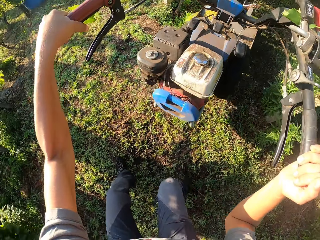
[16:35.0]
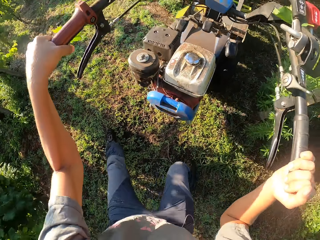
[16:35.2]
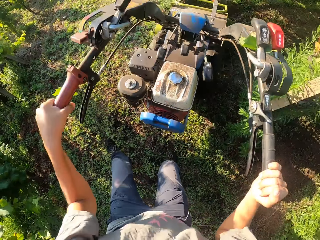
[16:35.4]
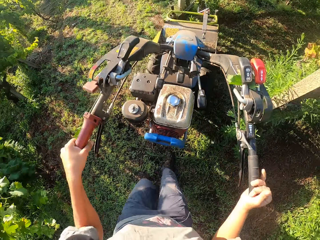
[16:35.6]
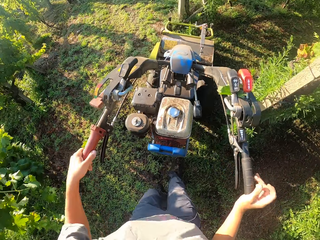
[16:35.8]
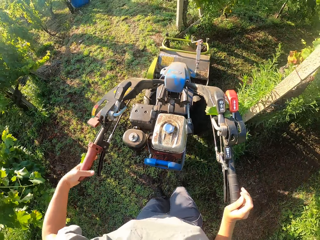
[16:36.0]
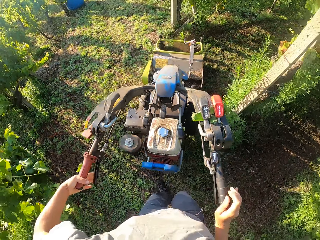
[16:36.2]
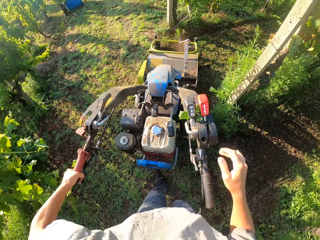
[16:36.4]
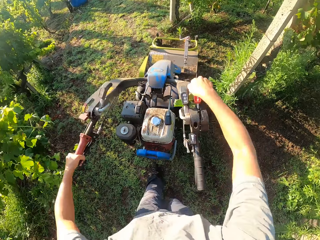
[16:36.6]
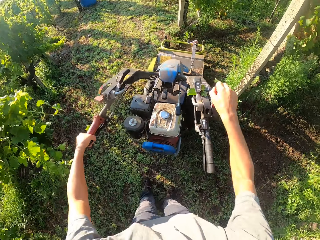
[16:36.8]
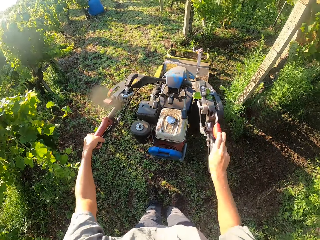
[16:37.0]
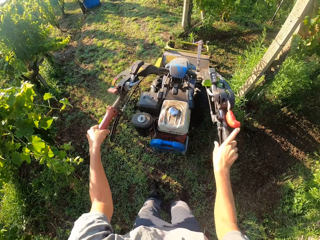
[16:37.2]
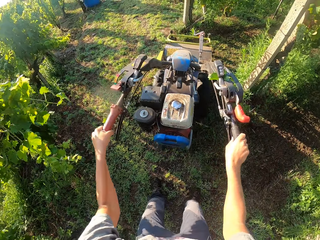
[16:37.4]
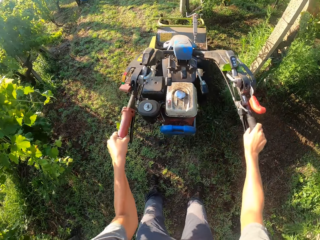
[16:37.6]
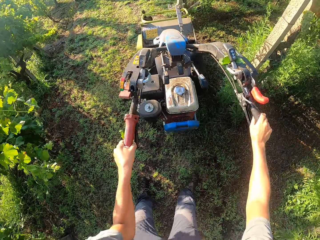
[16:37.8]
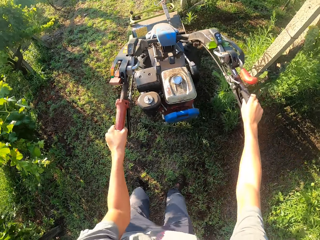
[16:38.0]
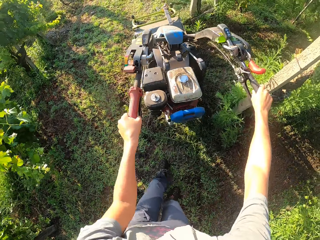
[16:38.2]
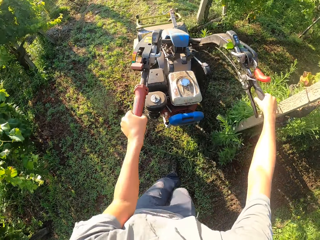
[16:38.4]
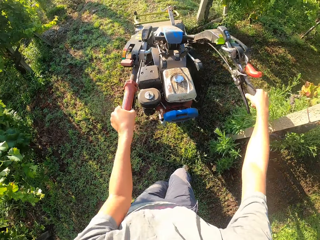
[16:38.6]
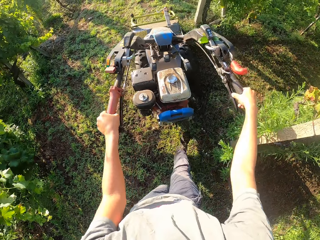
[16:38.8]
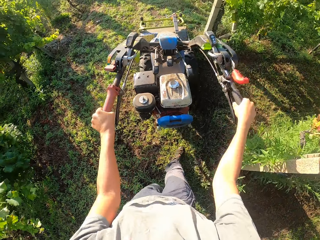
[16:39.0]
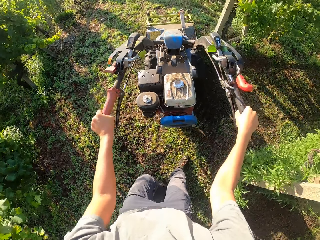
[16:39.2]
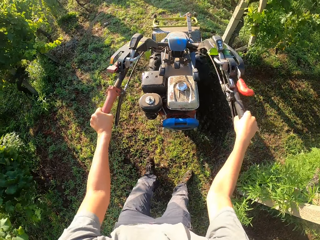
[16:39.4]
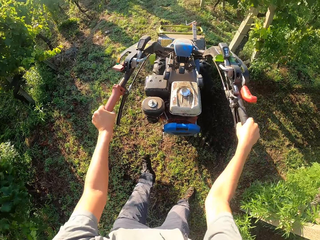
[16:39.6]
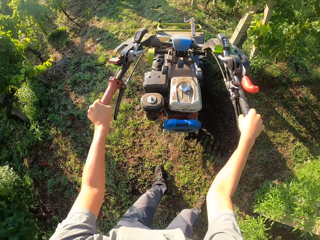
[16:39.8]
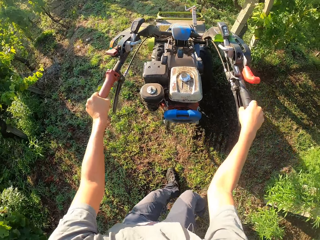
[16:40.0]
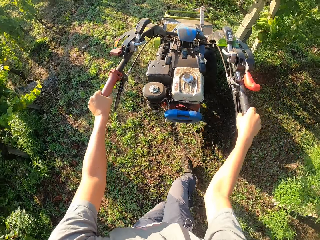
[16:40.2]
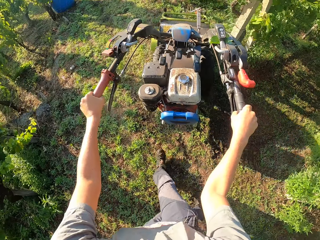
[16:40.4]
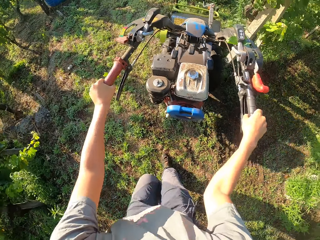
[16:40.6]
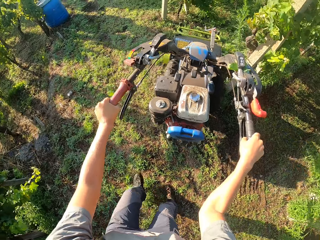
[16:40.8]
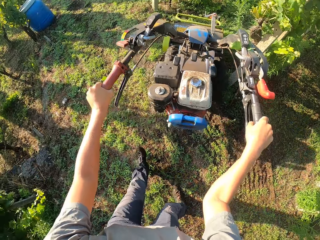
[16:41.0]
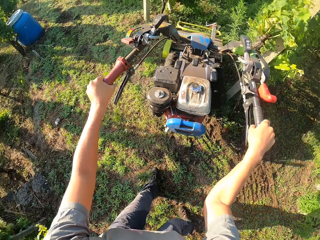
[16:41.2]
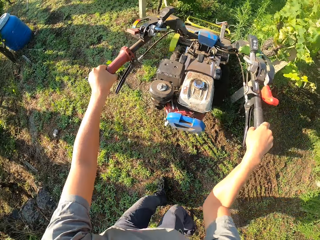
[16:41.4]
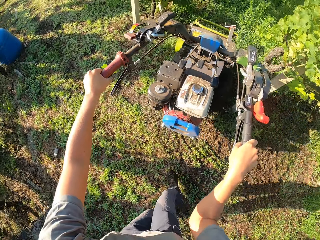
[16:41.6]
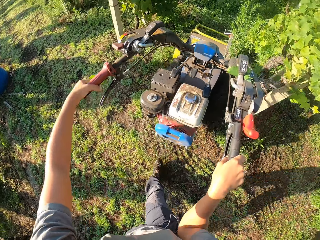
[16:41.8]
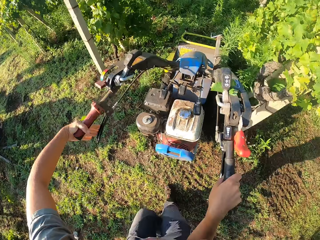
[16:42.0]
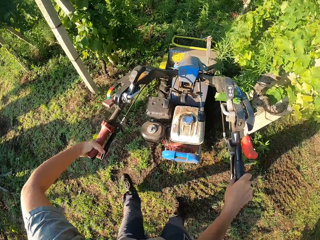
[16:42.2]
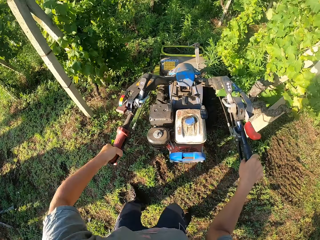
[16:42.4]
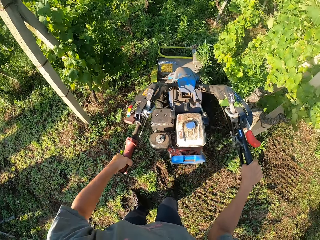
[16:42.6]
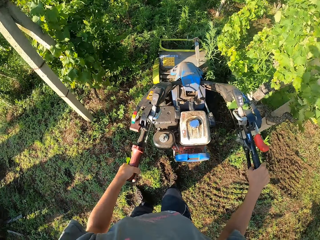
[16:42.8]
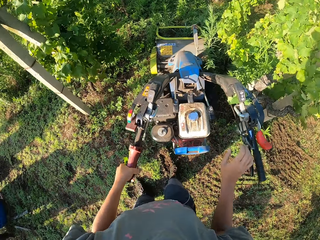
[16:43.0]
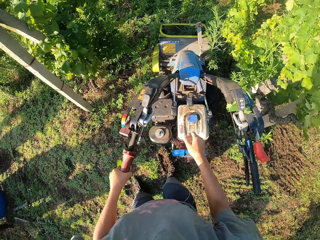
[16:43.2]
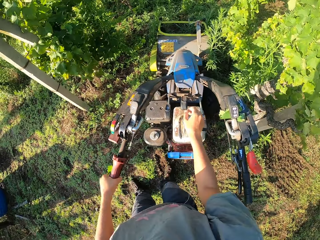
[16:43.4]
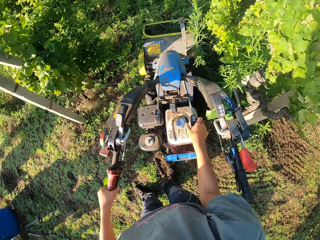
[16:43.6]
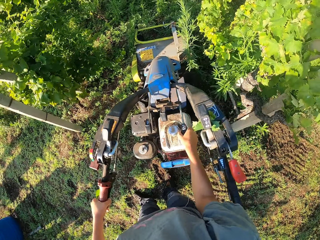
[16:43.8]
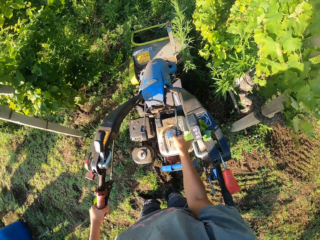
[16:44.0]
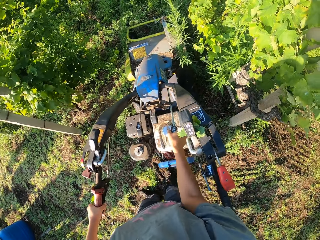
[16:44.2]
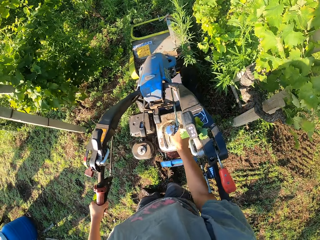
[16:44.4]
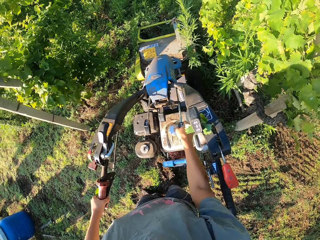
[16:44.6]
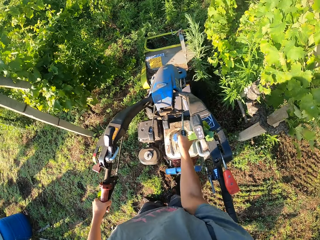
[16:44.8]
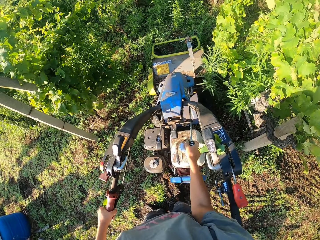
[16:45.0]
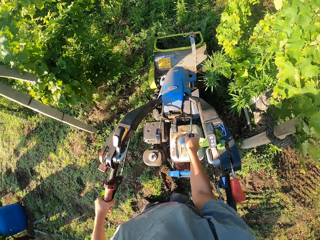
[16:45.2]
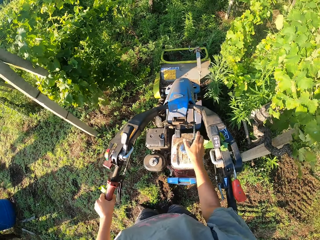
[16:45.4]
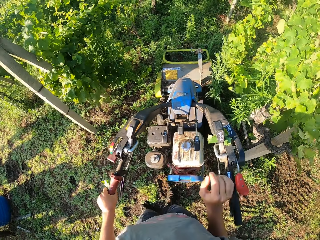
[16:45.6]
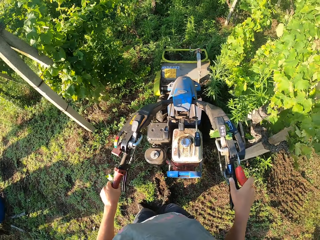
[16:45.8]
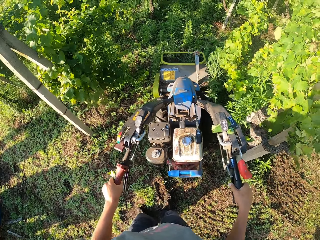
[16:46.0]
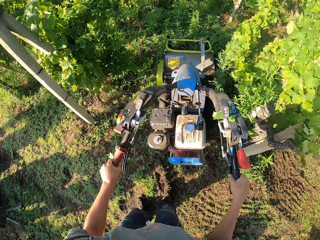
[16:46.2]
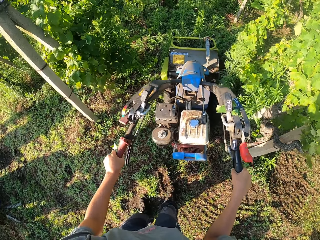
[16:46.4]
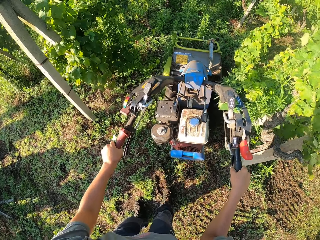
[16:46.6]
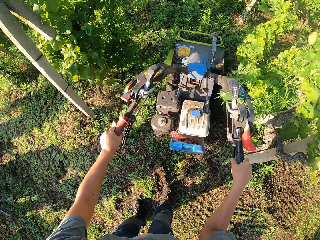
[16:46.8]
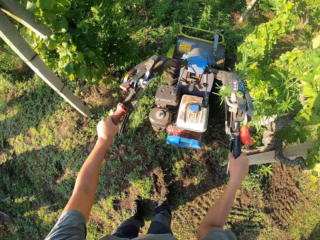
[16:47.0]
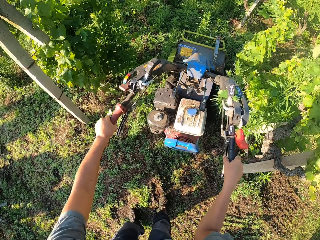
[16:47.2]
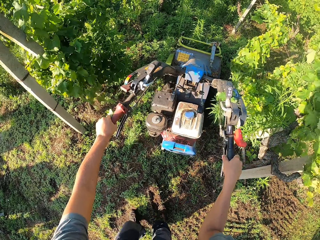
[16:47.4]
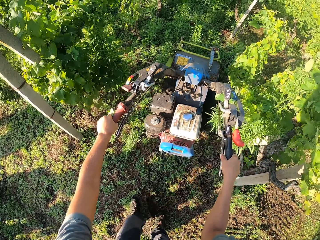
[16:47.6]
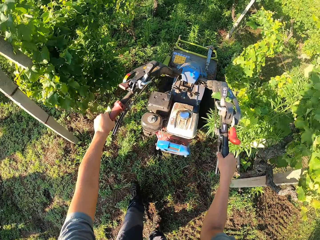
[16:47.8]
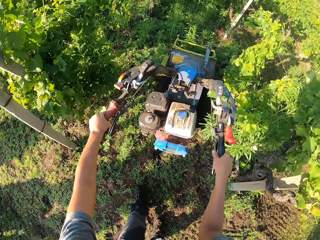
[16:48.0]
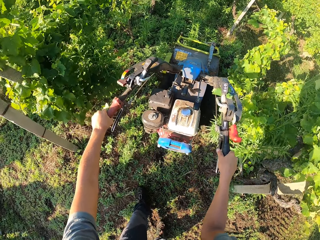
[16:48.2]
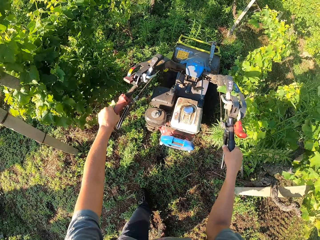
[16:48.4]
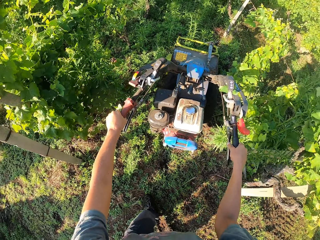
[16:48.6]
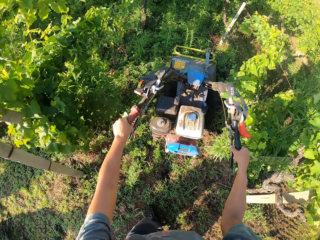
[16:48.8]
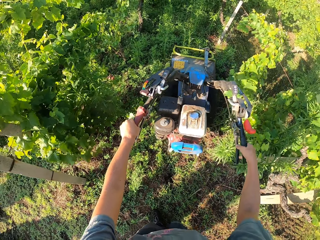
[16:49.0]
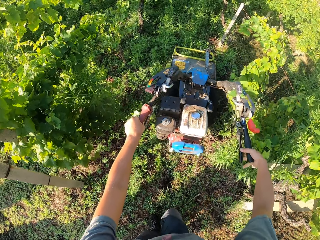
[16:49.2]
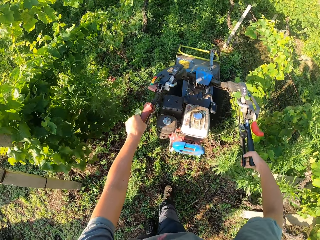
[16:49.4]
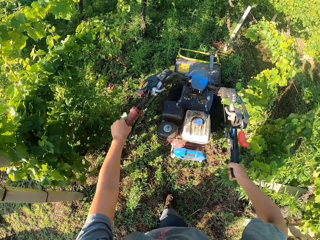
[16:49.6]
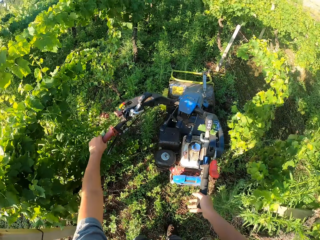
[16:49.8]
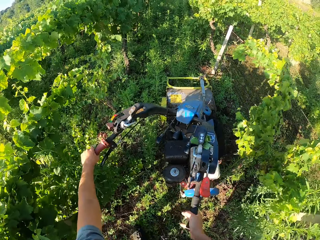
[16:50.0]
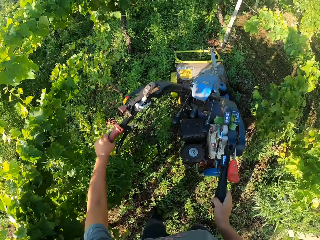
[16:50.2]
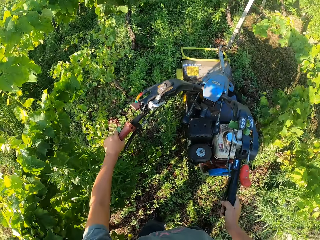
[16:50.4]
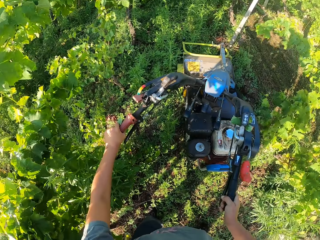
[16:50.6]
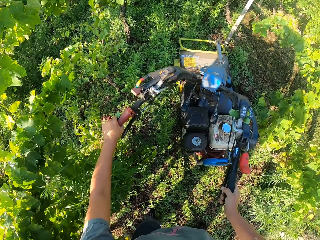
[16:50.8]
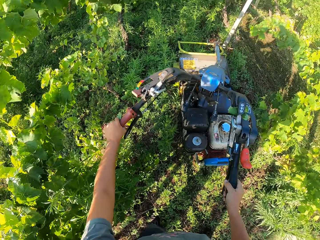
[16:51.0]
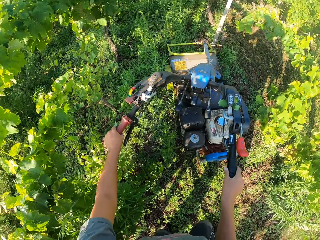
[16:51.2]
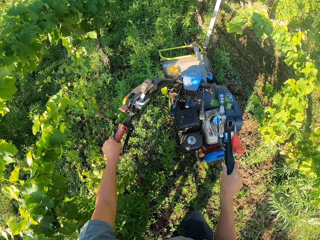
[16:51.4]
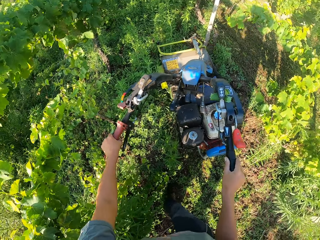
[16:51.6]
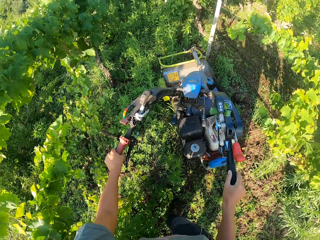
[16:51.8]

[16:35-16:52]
The camera wearer presses the clutch lever on the lawn mower. They stop walking. They pull down a lever on the lawn mower. They set the lawn mower on forward and walk forward with the lawn mower. They turn to the right with the lawn mower. They press the clutch lever on the lawn mower. They stop walking. They stop cutting the grass across the lawn. They adjust the handlebar. They turn the lever on the lawn mower. They cut the grass on the lawn with the lawn mower. They walk forward with the lawn mower.

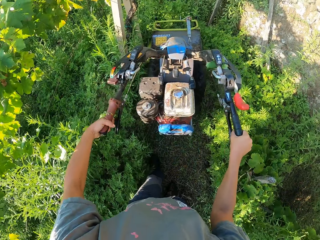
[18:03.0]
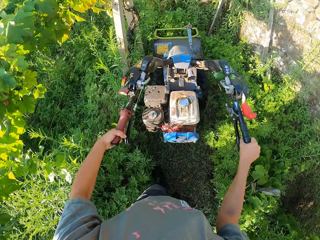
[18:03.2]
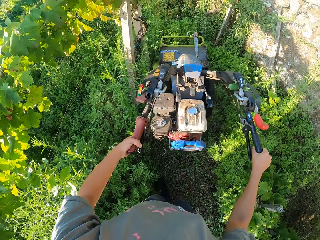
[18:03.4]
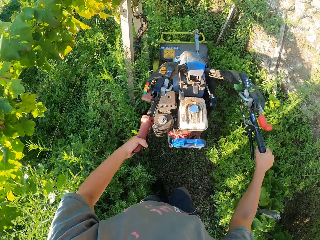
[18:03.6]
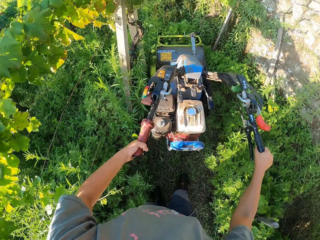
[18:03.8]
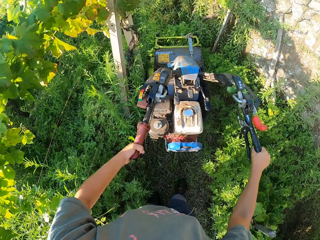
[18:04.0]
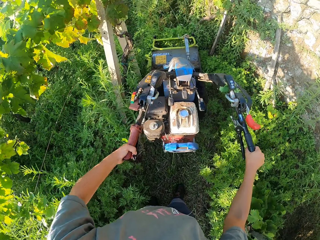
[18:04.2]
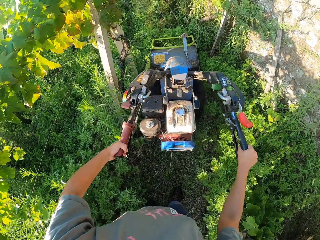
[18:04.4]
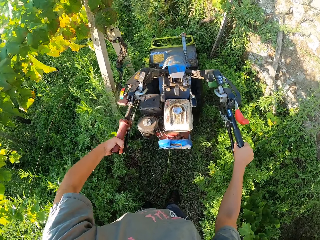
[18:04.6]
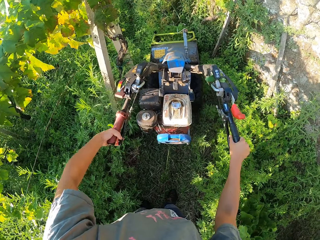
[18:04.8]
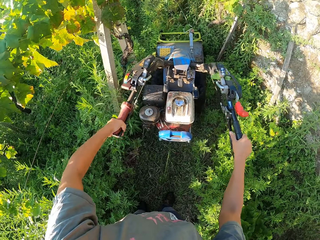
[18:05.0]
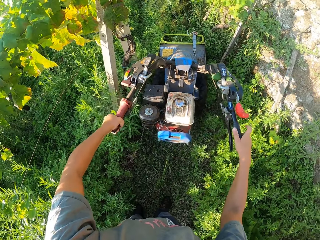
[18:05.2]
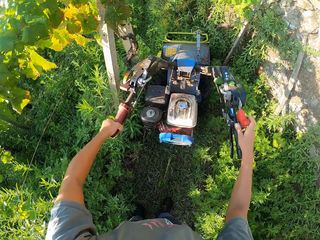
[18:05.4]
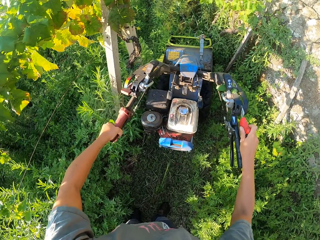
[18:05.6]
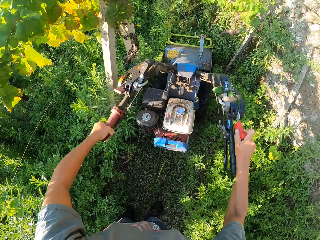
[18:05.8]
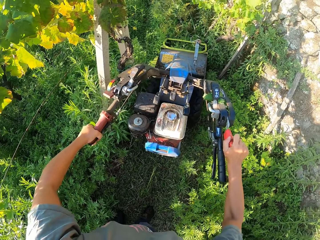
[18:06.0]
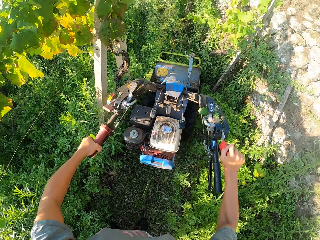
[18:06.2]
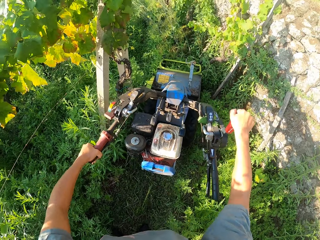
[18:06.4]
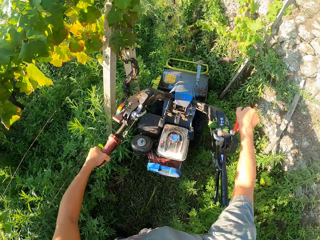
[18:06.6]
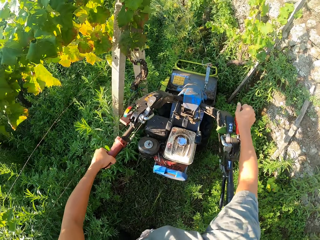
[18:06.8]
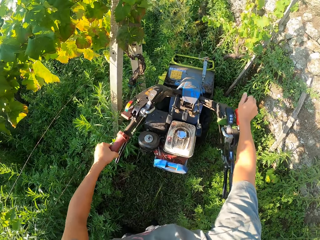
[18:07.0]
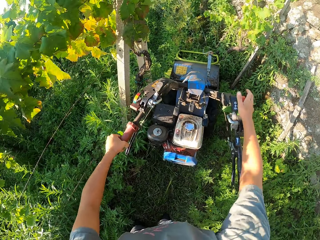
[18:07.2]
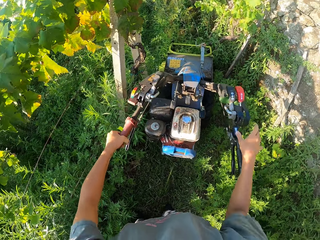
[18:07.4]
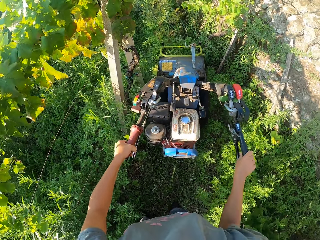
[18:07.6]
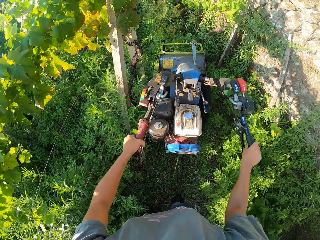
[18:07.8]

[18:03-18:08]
The camera wearer presses the clutch lever on the lawn mower. They stop cutting the grass across the lawn. They stop walking. They set the lawn mower on reverse. They push the lever on the lawn mower.
